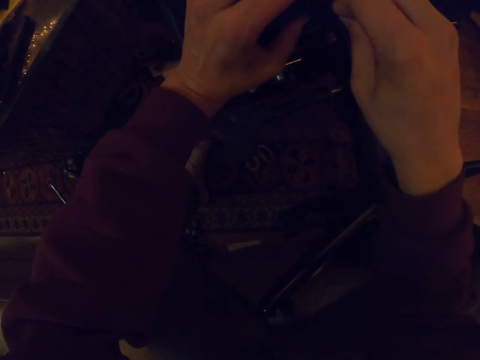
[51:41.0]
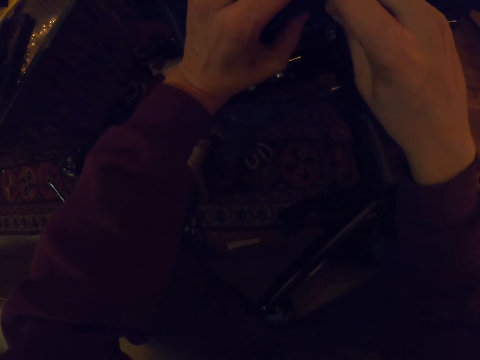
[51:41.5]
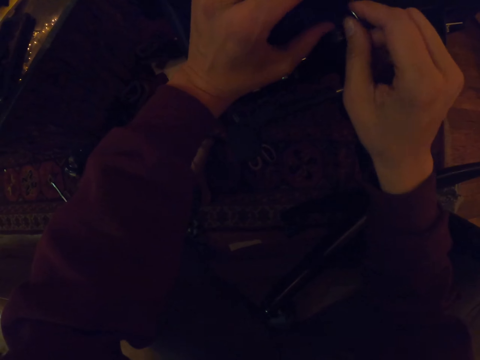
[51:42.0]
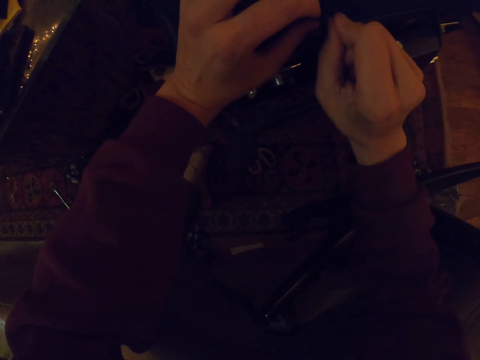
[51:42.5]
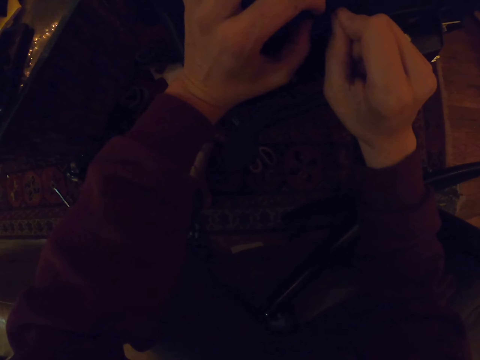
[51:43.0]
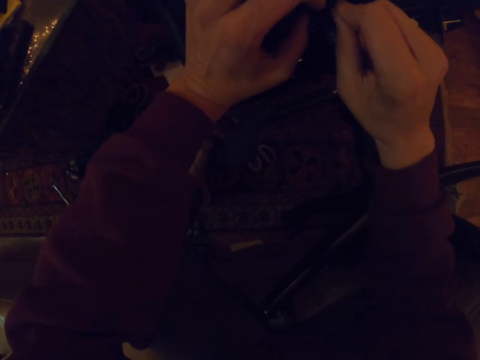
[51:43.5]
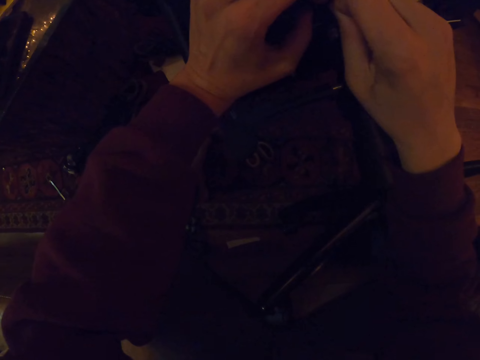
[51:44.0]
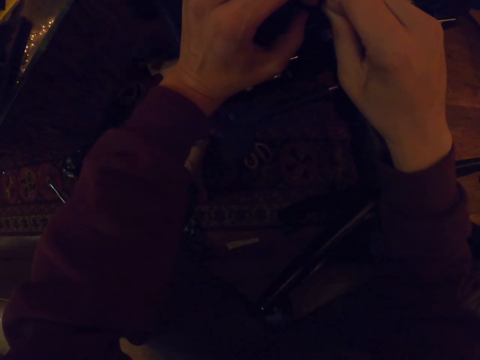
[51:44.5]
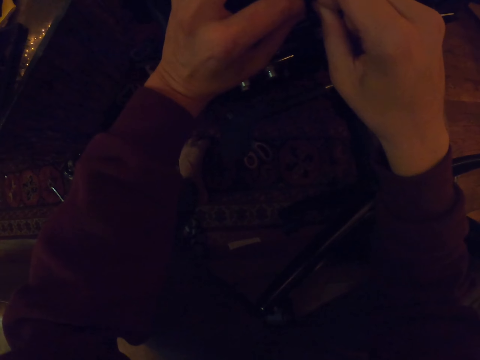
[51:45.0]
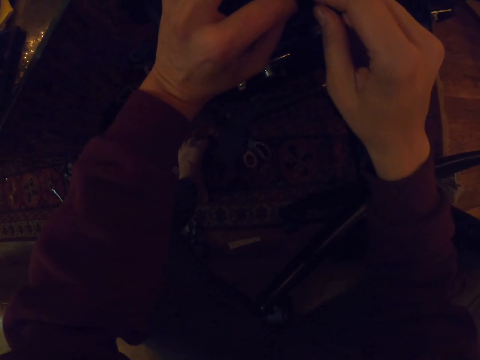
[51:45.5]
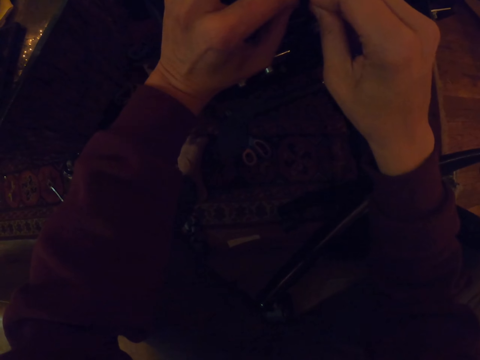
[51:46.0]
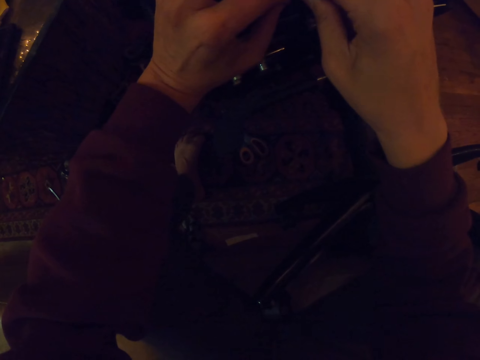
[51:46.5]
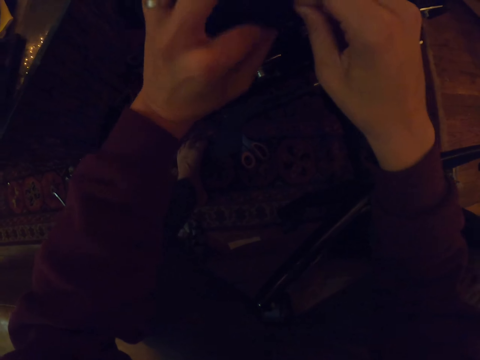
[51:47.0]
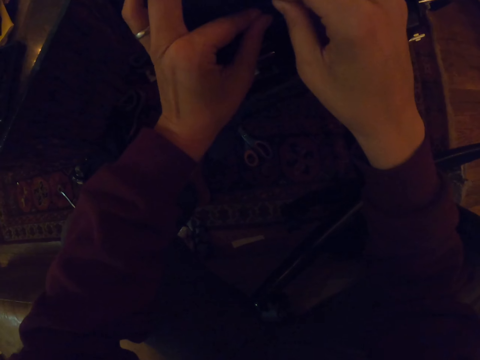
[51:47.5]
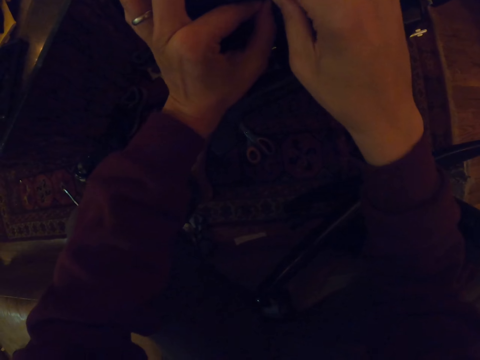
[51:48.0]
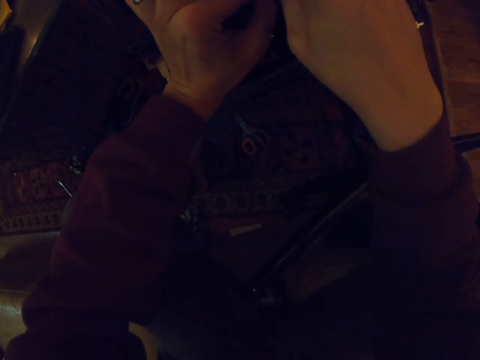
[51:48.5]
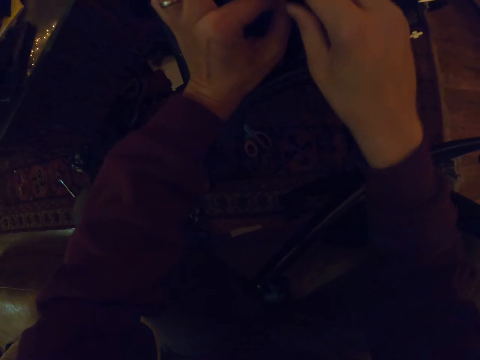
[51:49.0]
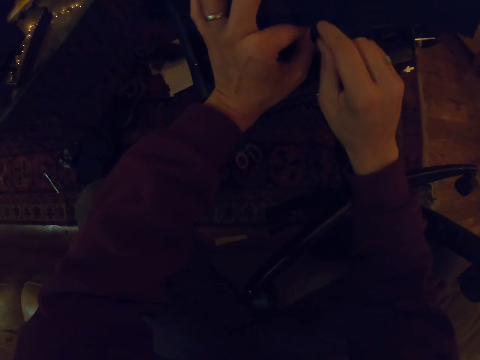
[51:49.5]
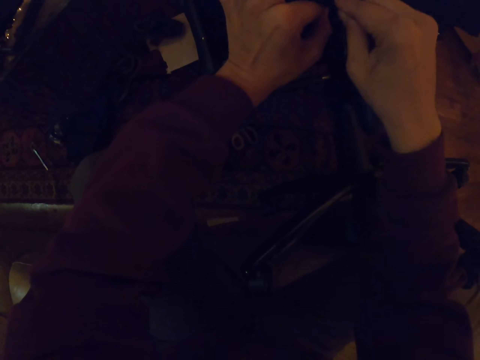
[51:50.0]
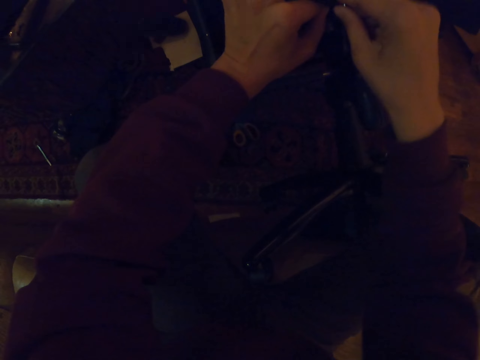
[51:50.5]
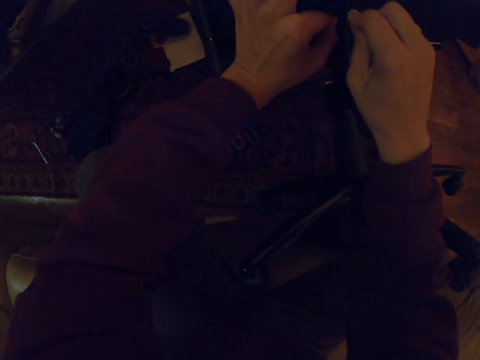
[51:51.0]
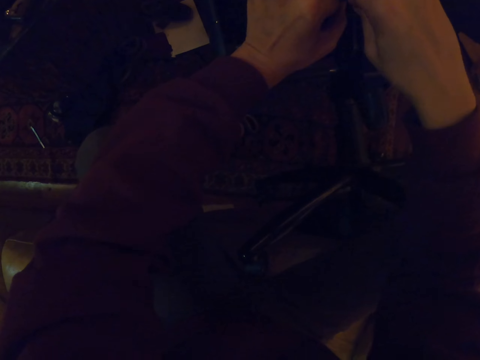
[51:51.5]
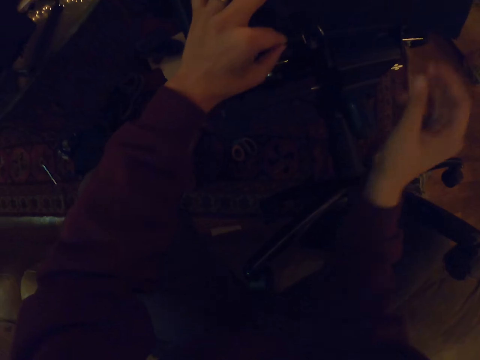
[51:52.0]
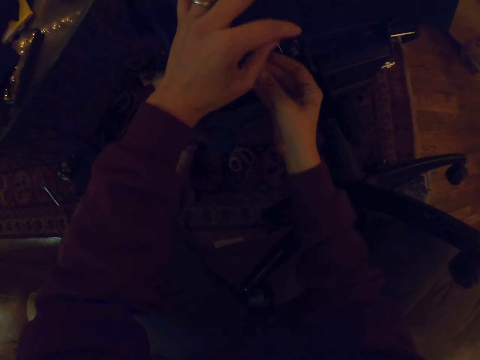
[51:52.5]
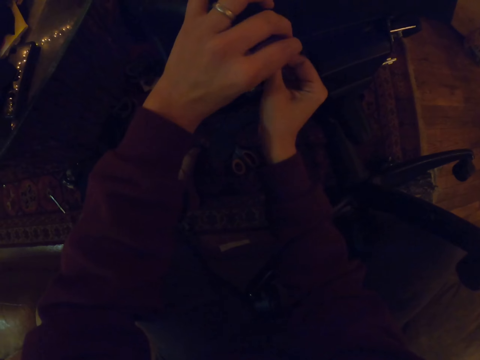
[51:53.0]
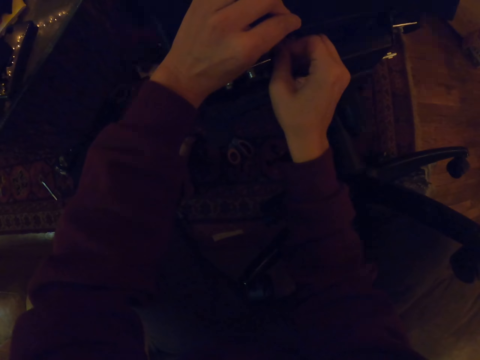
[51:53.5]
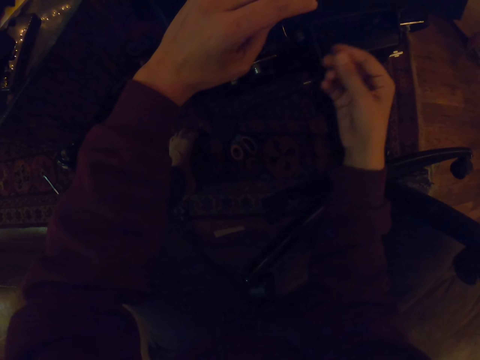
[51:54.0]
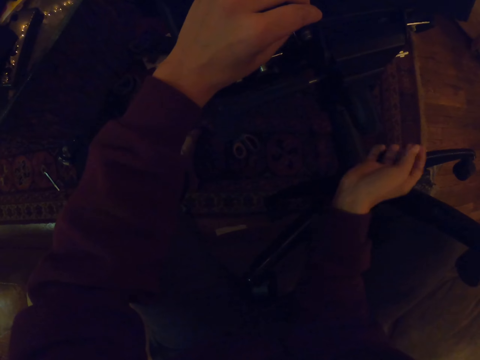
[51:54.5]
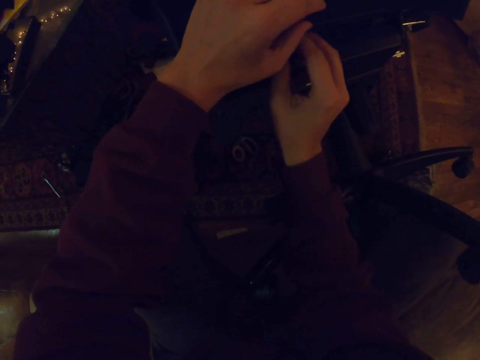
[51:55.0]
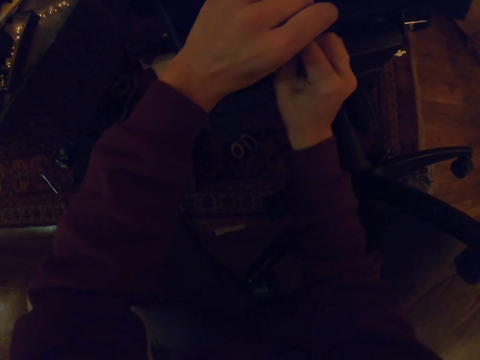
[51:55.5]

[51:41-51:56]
The camera wearer holds the cloth with the left hand. They insert the hook on the chair with the right hand.

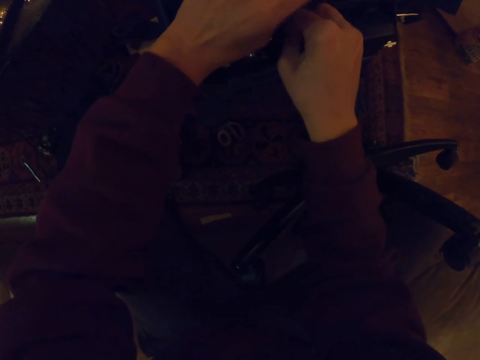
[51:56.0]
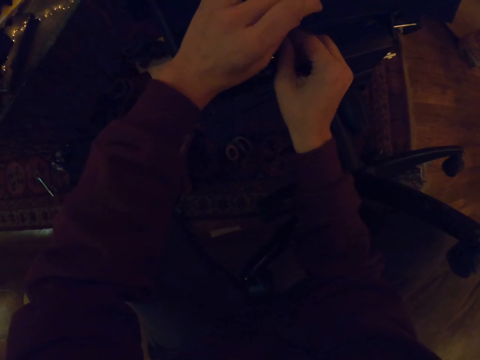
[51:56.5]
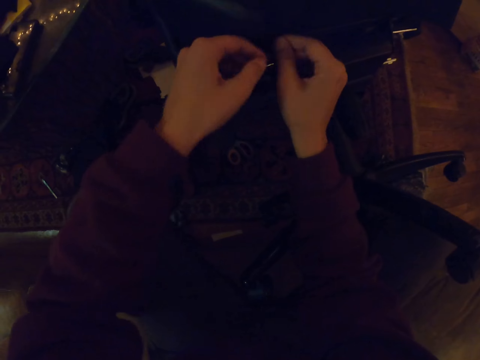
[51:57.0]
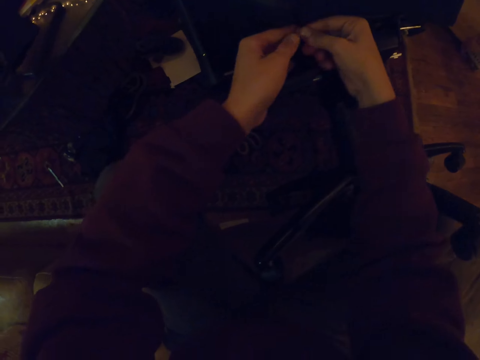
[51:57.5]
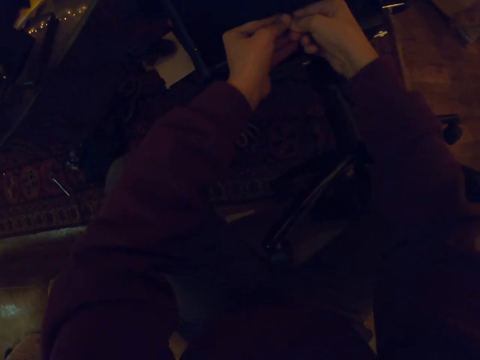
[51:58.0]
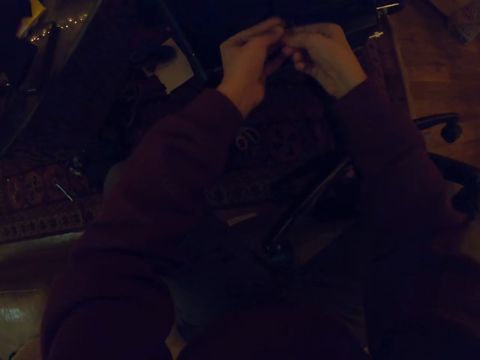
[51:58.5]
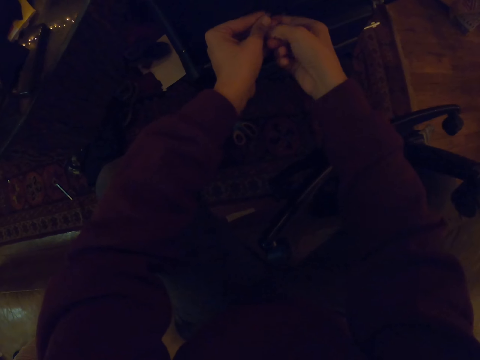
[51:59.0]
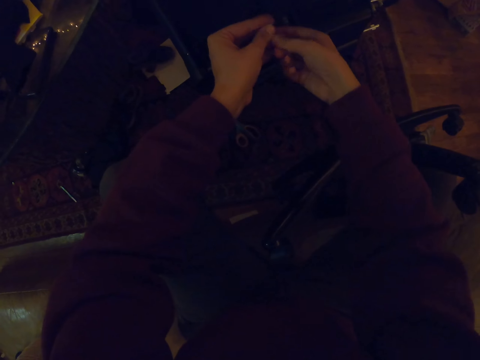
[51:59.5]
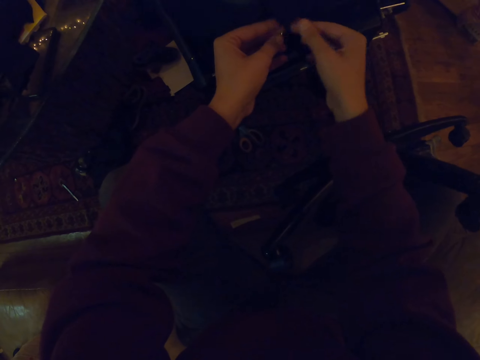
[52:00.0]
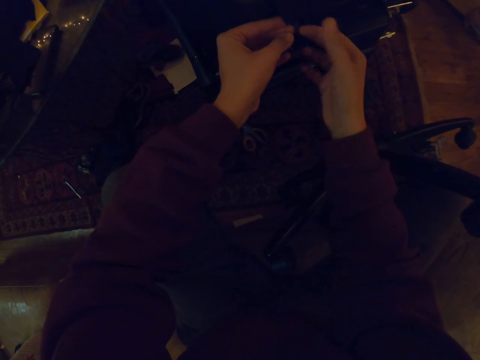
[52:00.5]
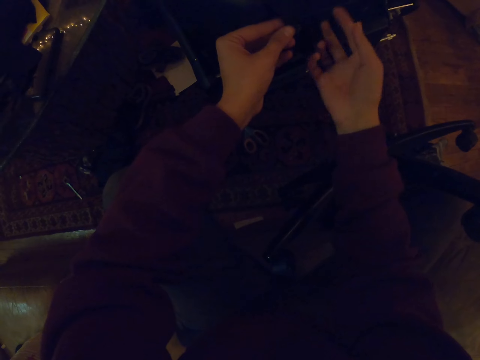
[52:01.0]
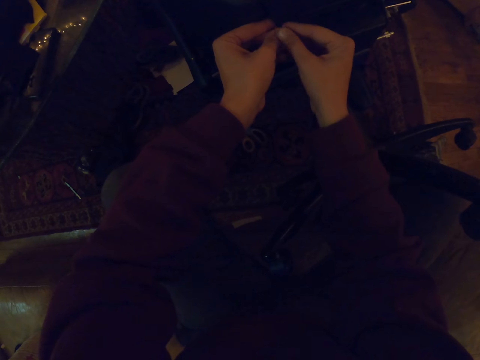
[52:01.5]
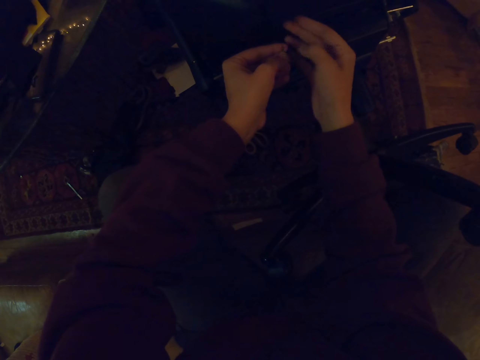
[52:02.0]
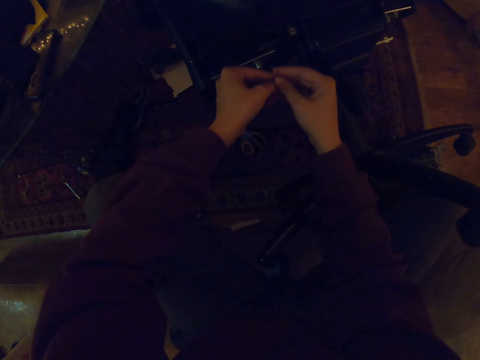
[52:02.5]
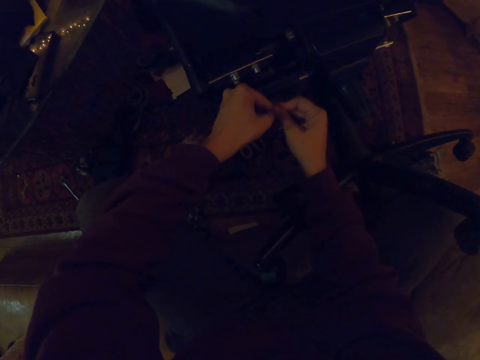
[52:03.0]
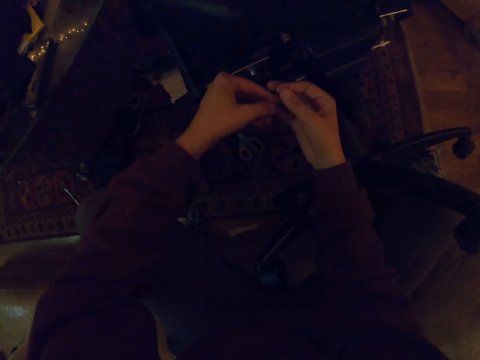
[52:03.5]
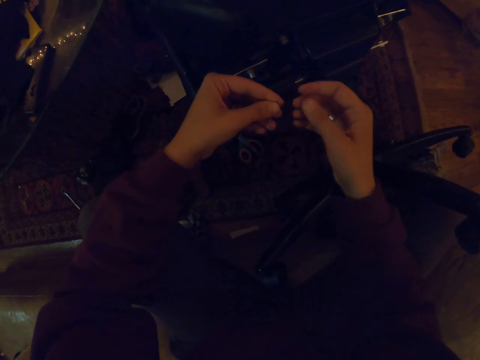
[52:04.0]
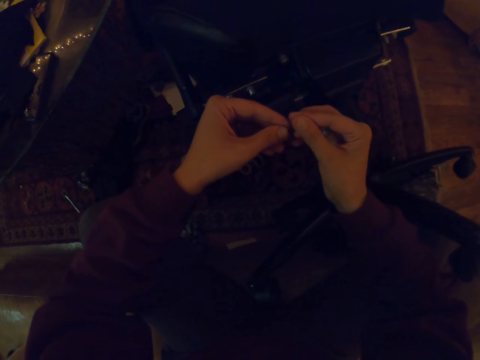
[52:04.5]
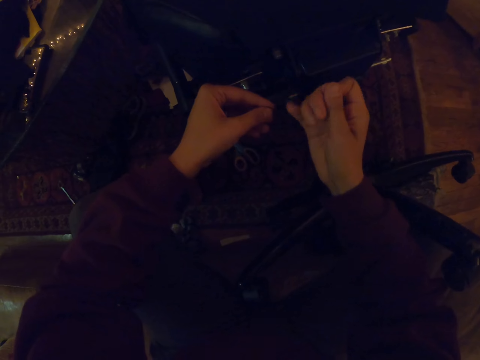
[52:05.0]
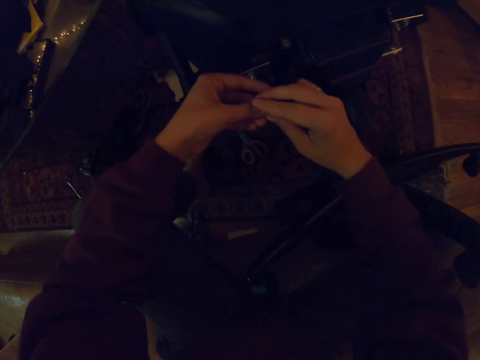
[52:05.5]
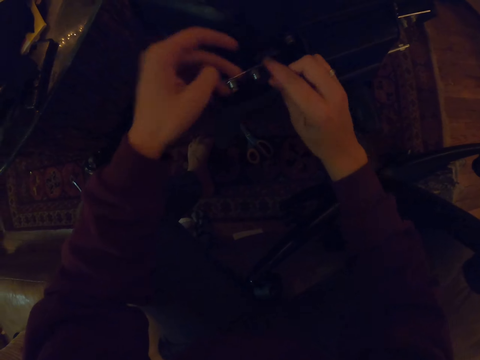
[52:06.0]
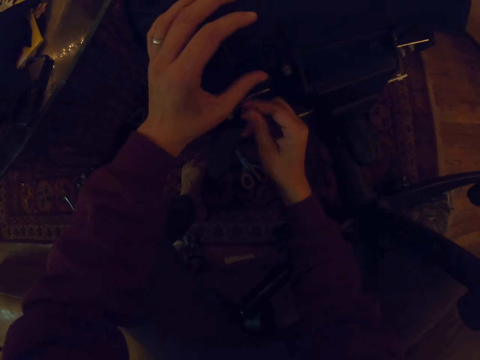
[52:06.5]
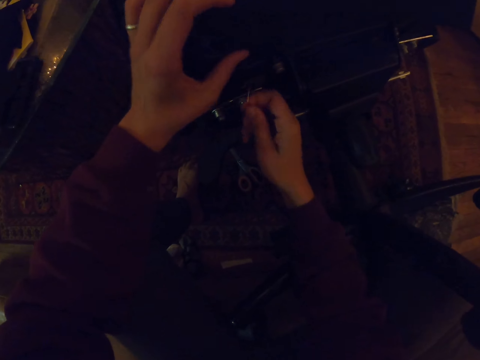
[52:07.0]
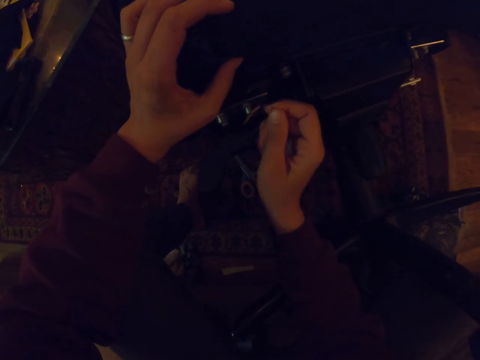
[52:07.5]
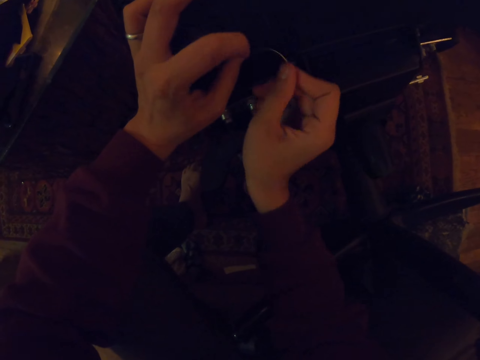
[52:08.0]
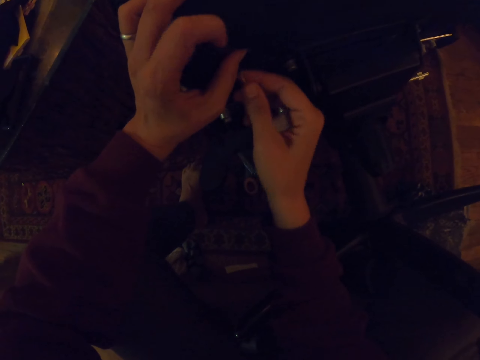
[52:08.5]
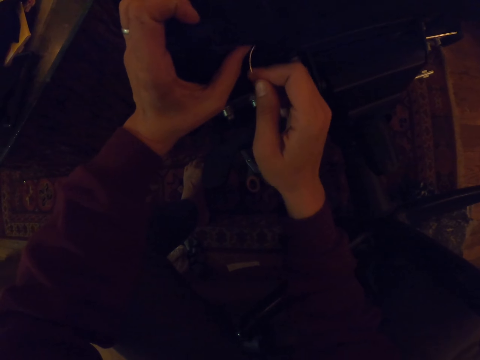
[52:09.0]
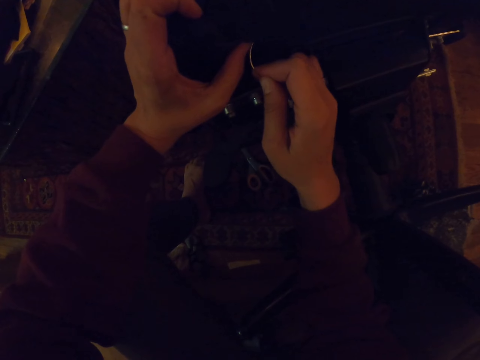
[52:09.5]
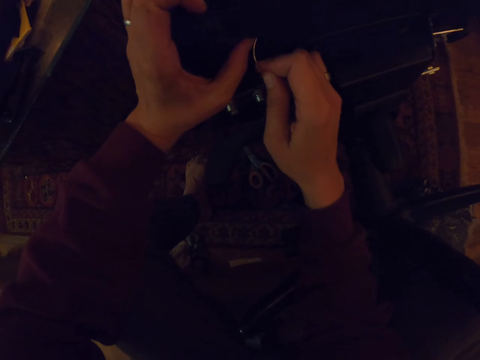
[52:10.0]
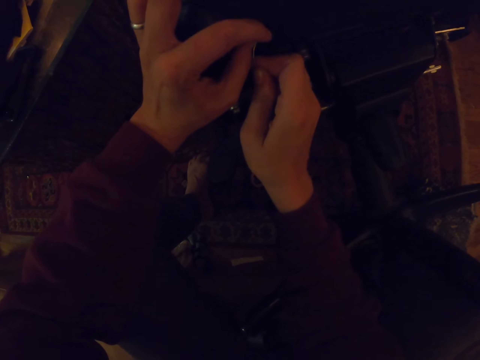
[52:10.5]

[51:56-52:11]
The camera wearer holds the cloth with both hands. They remove the hook from the chair with both hands. They hold the chair with the left hand.
